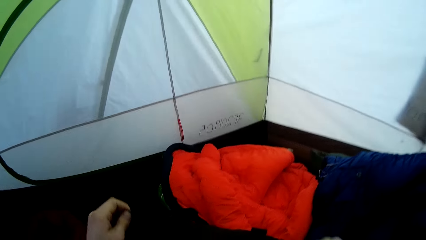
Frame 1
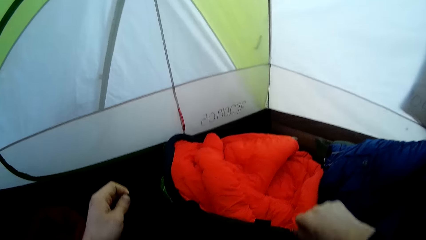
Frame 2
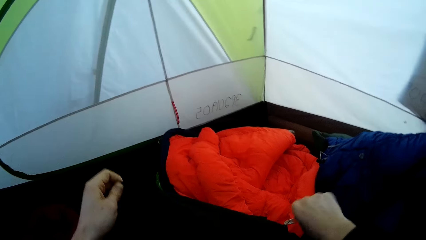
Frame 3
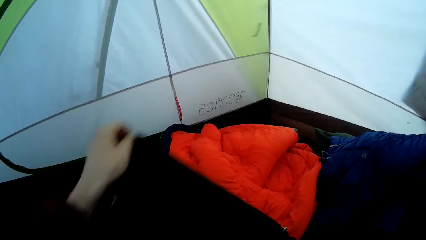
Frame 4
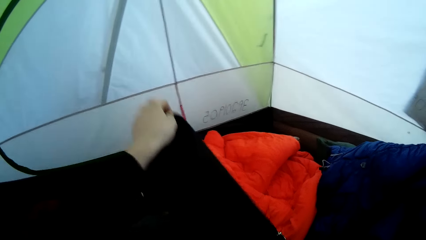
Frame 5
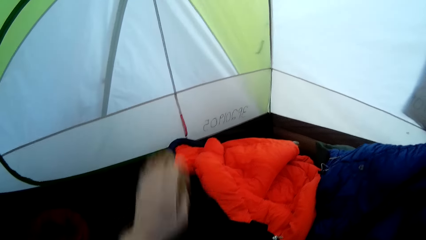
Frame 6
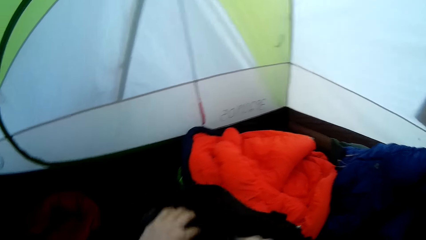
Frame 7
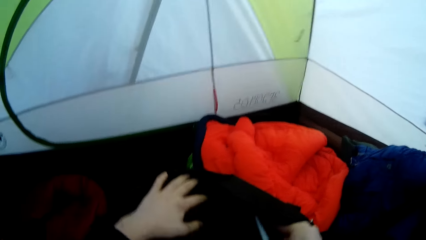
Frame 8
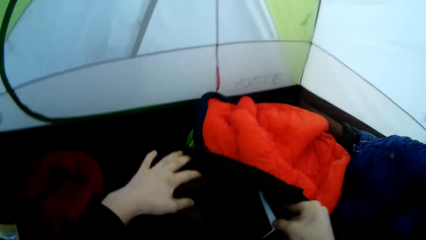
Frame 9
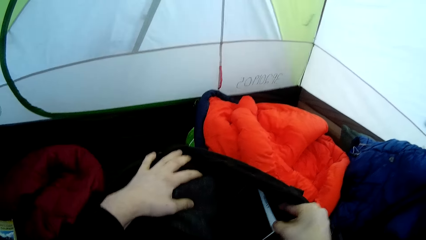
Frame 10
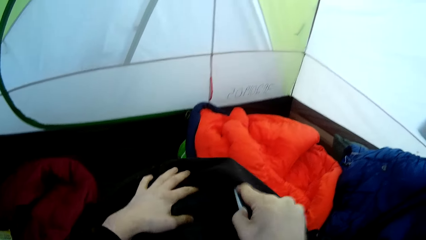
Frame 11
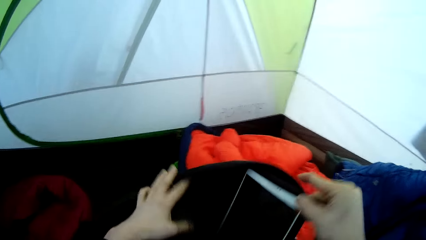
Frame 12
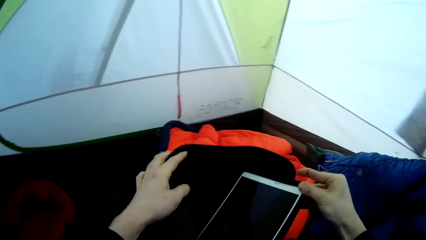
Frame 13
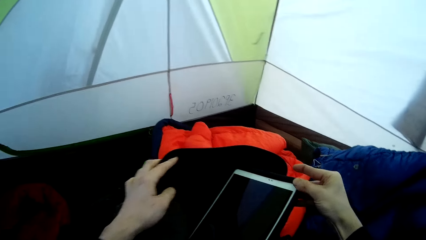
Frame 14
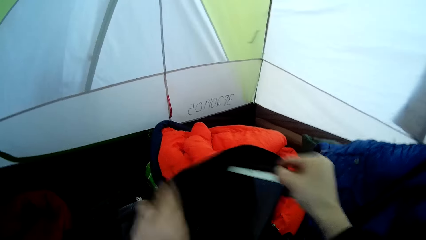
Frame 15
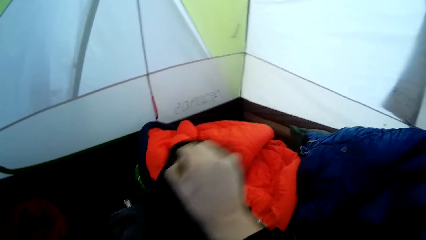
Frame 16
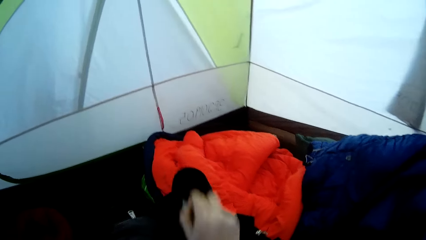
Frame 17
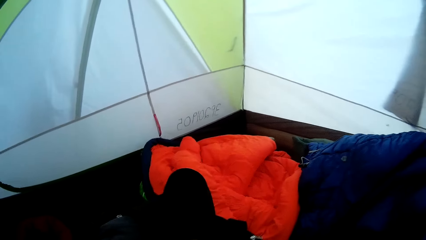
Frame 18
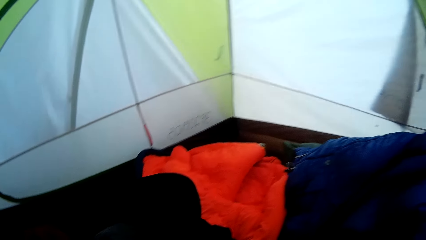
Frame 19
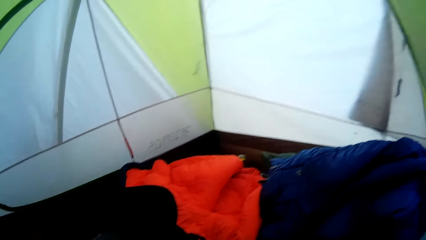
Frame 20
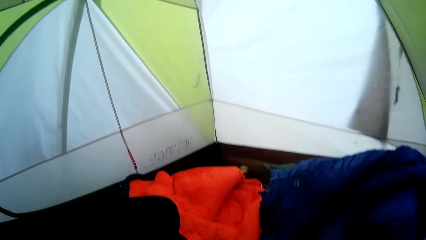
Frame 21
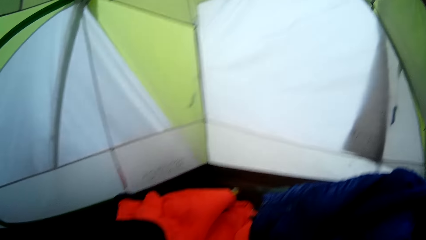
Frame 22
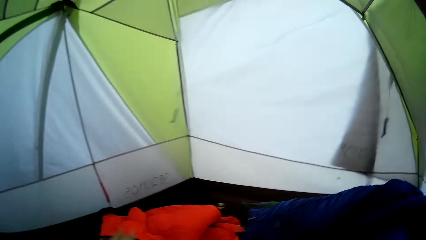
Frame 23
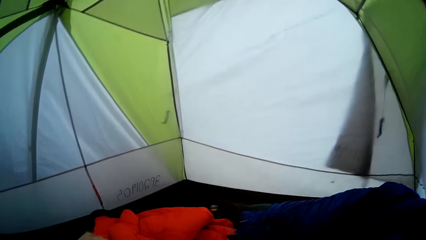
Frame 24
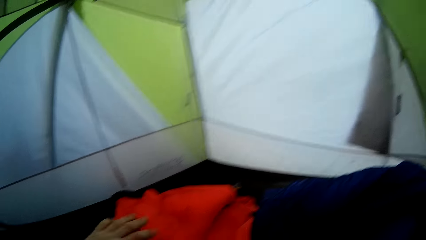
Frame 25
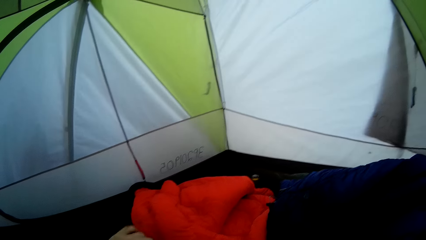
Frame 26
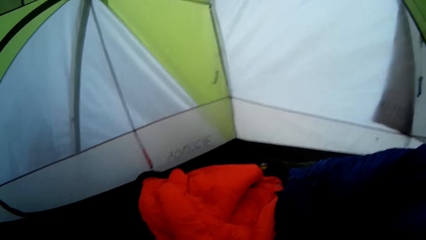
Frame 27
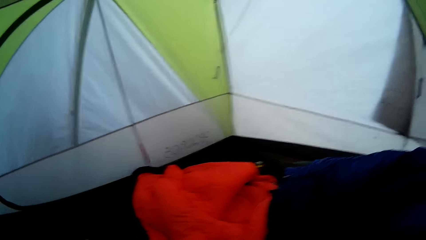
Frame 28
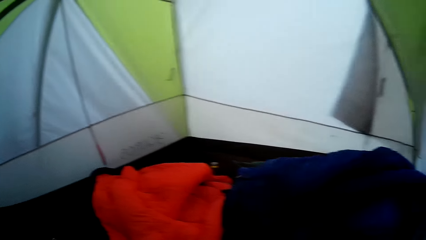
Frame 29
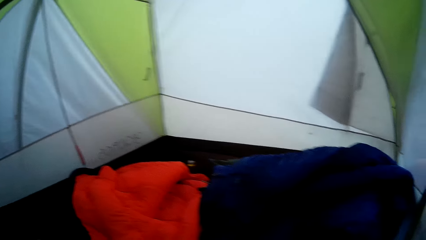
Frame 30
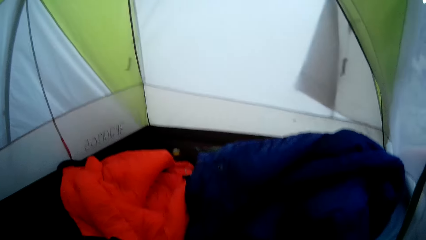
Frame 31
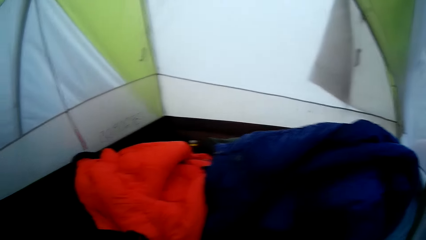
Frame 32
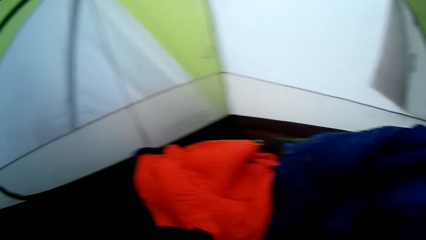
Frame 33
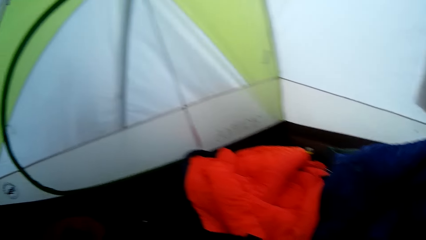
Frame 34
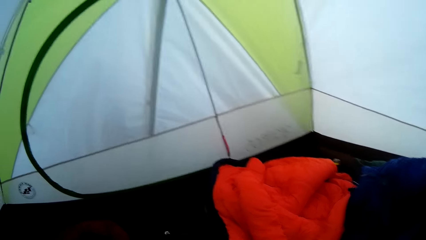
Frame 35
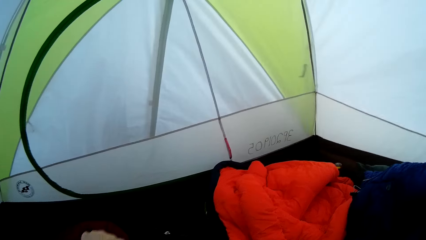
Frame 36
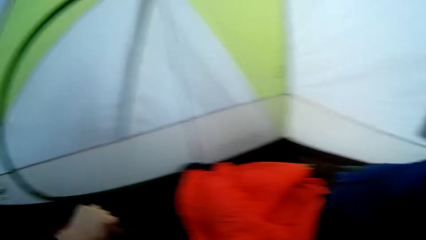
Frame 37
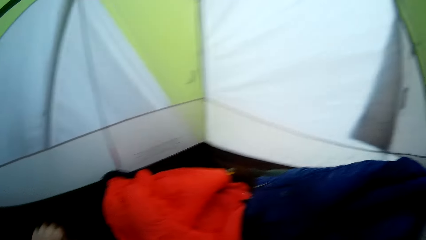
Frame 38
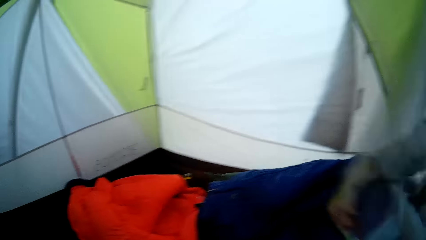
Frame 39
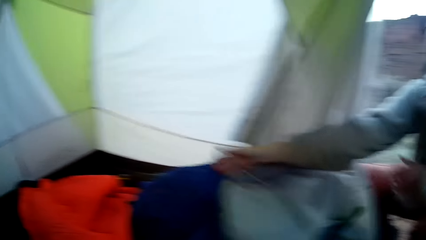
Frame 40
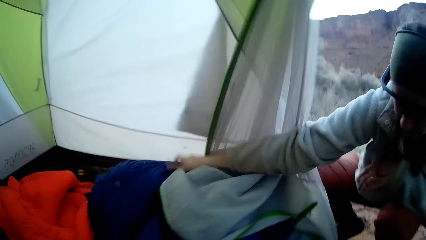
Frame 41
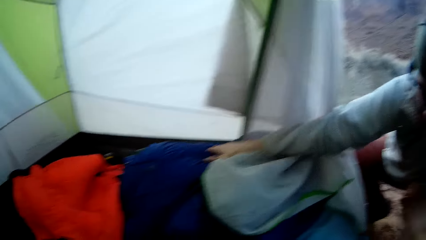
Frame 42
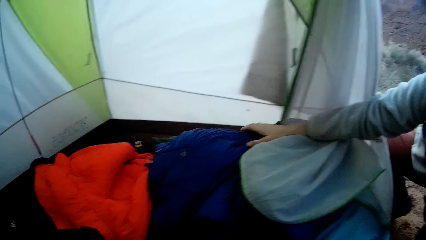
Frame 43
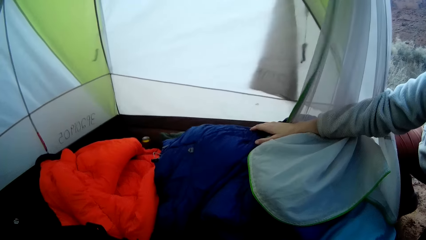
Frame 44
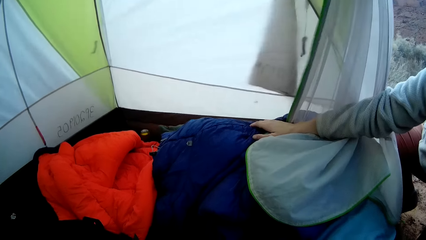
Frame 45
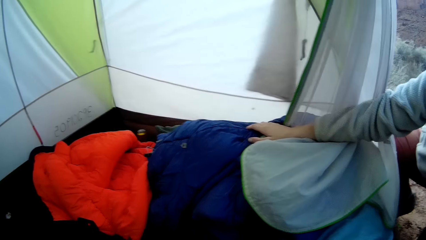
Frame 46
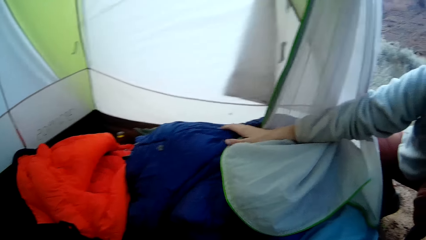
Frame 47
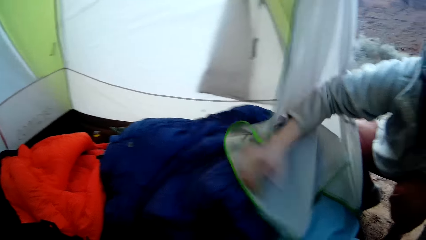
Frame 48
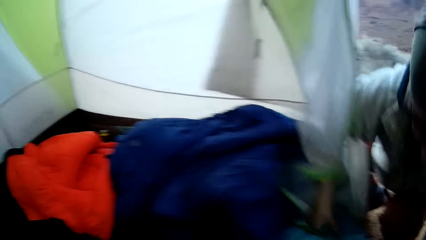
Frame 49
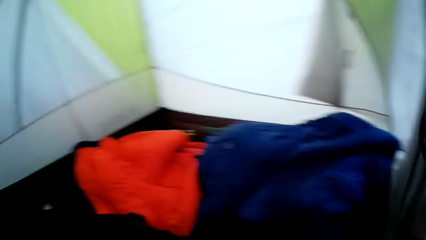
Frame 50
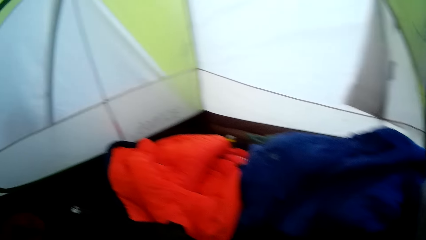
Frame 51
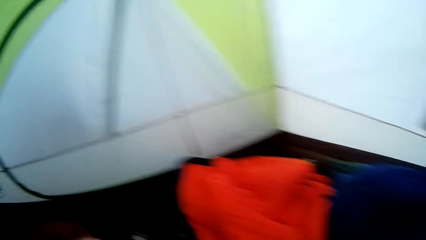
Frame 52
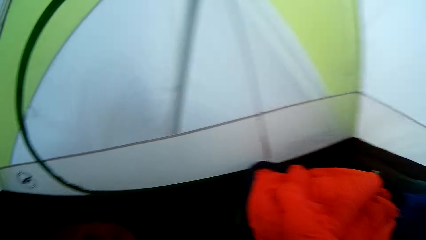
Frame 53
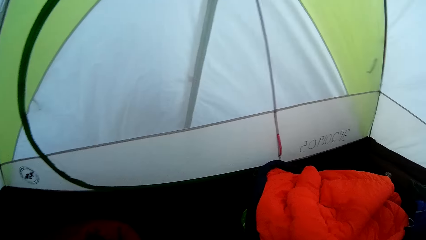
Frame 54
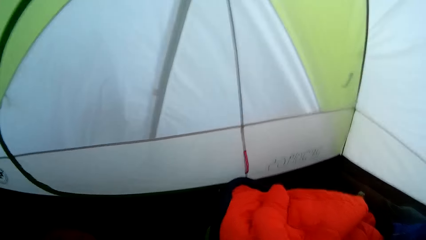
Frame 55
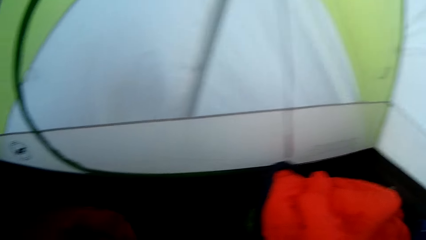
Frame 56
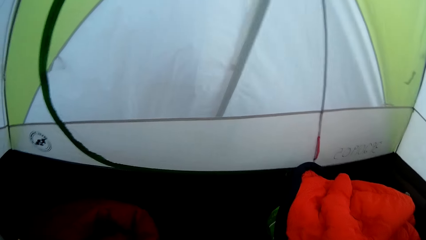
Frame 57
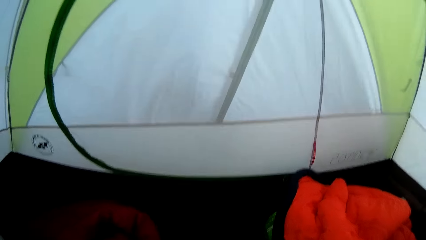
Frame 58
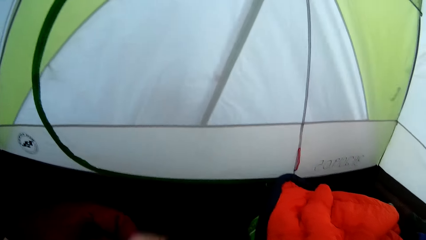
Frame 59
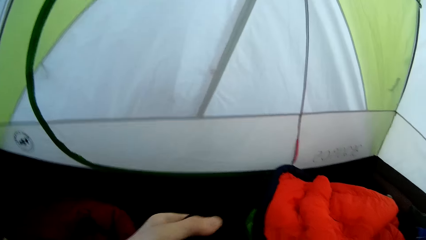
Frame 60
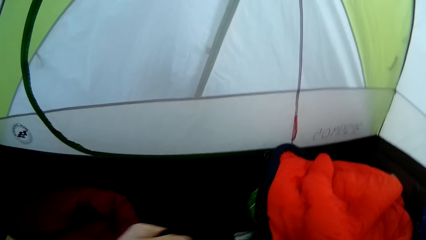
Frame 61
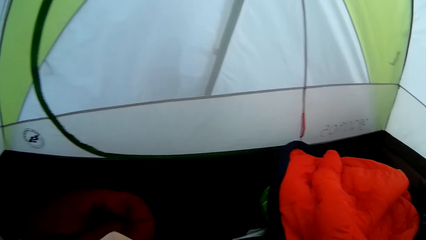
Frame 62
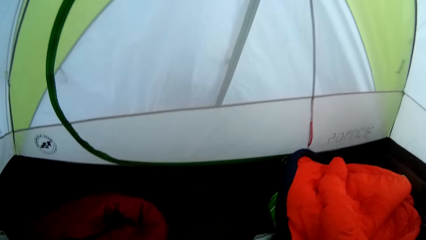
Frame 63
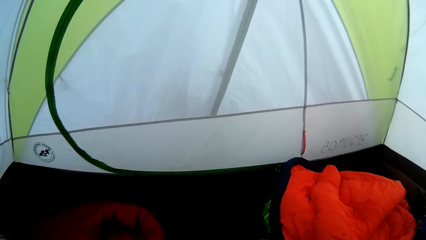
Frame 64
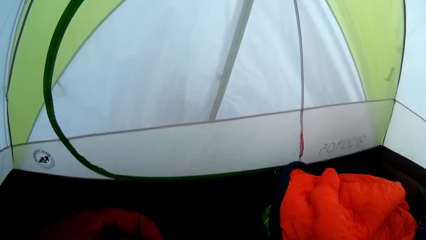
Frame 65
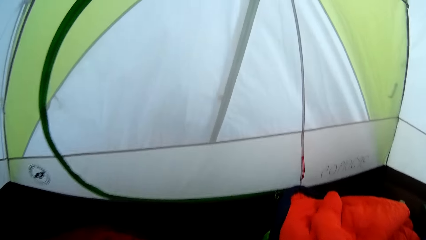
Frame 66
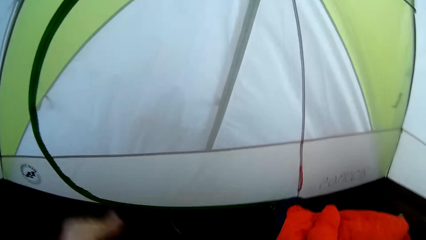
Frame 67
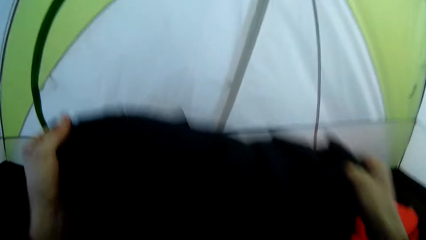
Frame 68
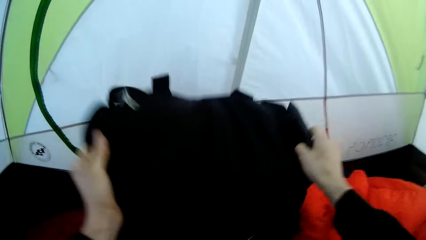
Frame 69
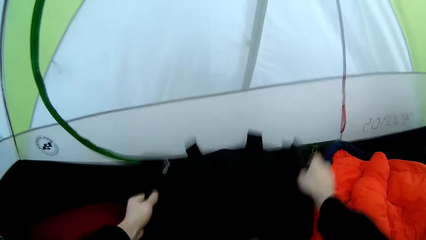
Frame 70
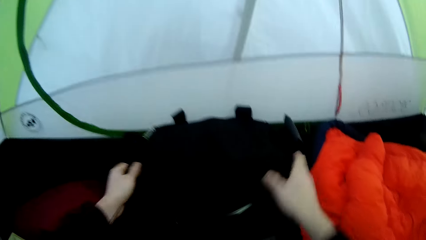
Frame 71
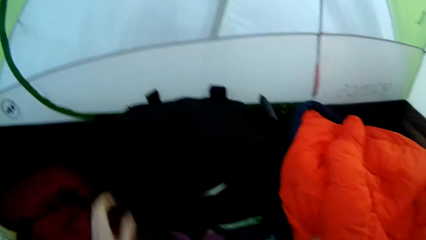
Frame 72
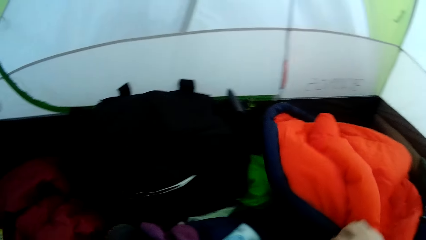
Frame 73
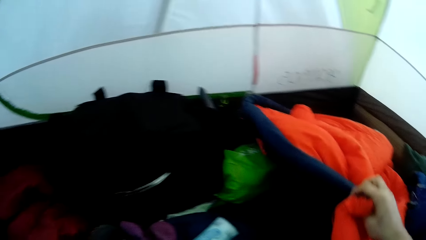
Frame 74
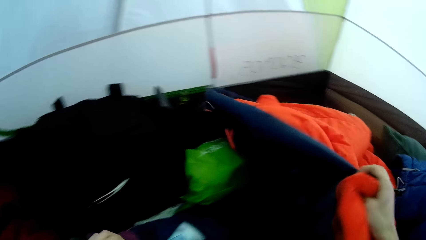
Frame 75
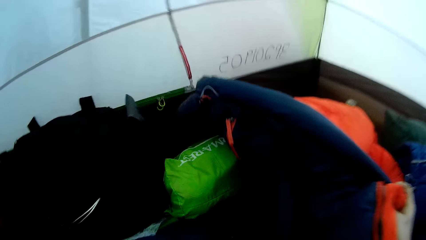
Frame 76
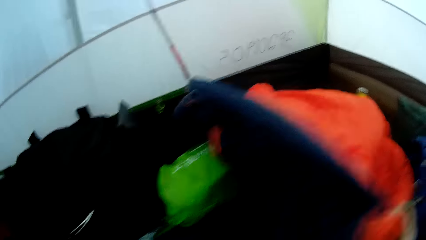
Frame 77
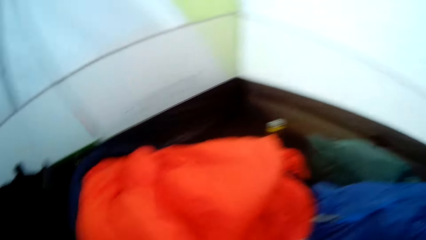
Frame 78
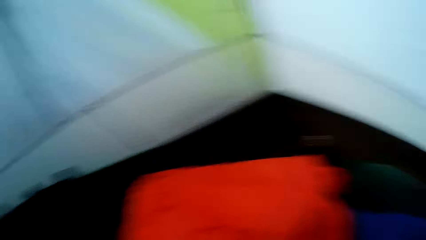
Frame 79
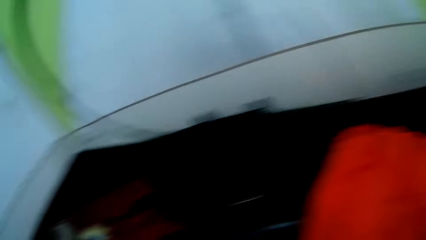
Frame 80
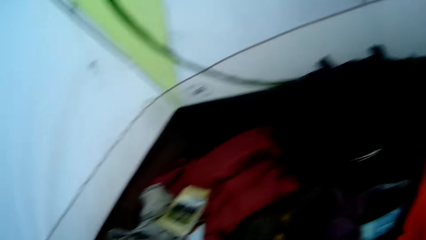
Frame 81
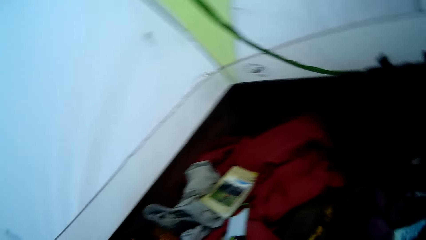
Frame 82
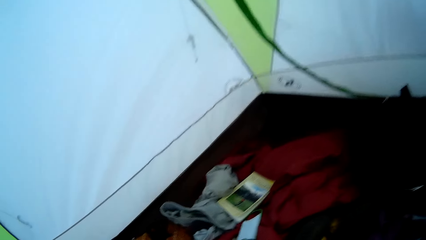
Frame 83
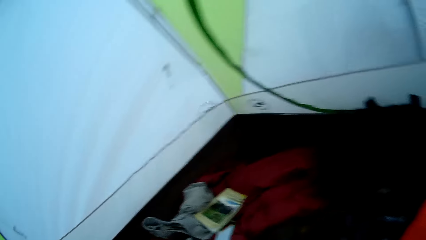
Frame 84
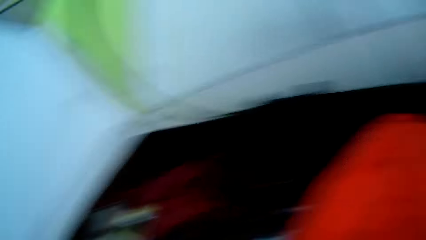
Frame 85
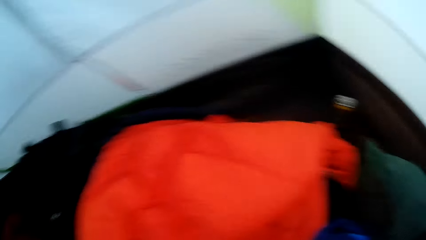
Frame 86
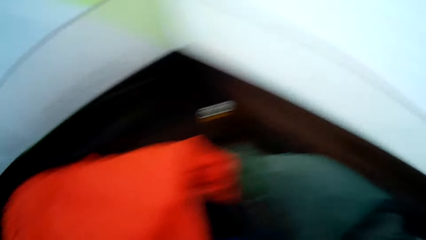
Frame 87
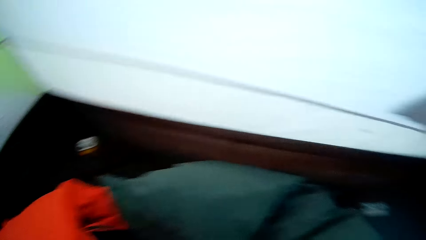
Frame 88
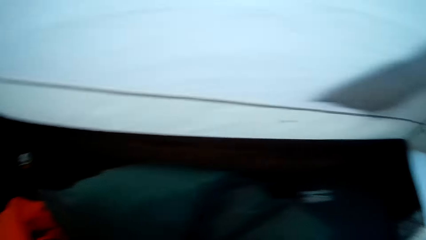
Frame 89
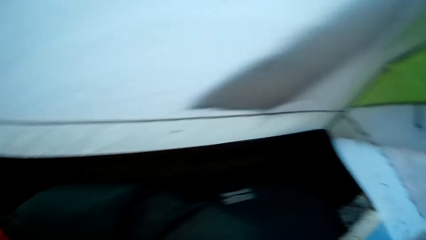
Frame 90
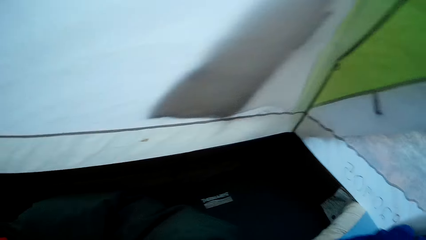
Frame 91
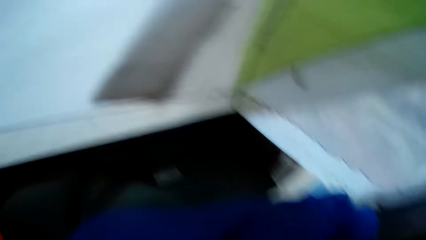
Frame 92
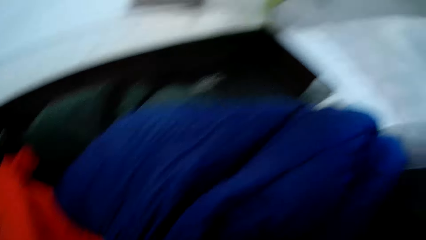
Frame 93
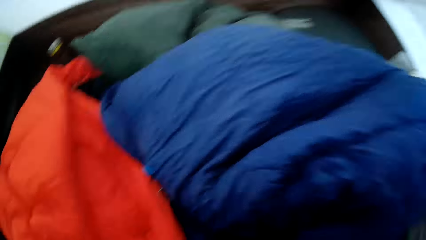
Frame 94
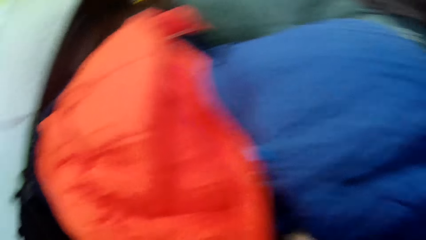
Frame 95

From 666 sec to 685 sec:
The camera wearer opens the bag. He lifts a tablet from the bag. He returns the tablet in the bag. He closes the bag. He looks around the tent. He looks around again. A woman arranges clothes in the camping tent with the camera wearer. The woman places her right hand on the cloth. The camera wearer looks around the tent. He lifts the bag from a ground sheet and places the bag on the ground sheet. He holds the cloth with his right hand. He looks around the tent.
